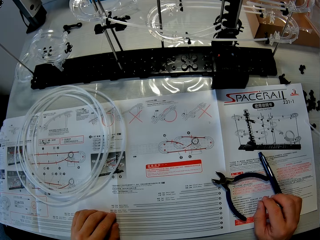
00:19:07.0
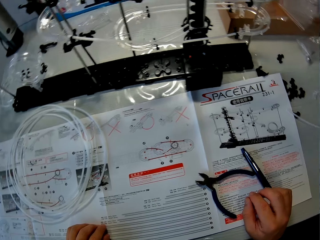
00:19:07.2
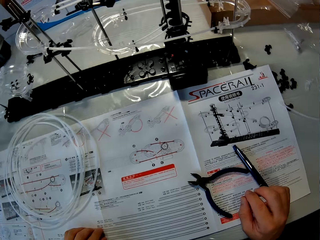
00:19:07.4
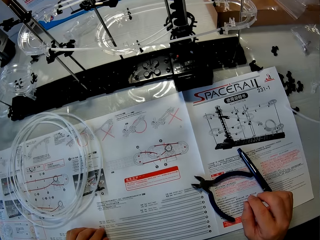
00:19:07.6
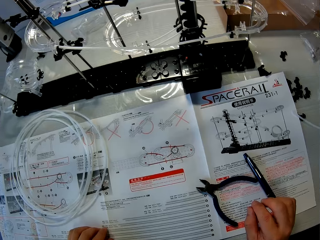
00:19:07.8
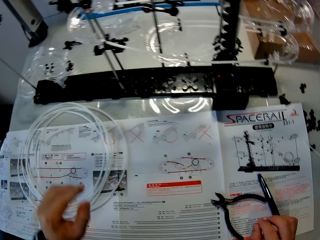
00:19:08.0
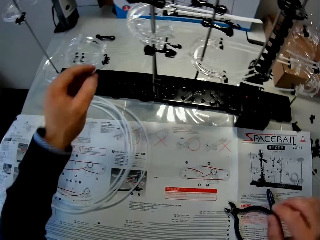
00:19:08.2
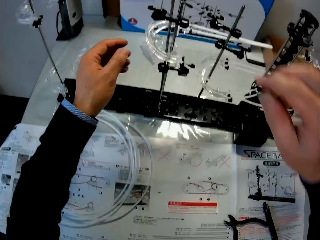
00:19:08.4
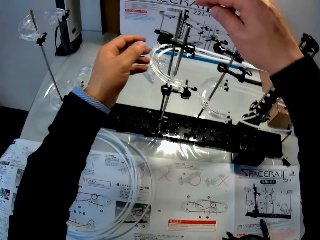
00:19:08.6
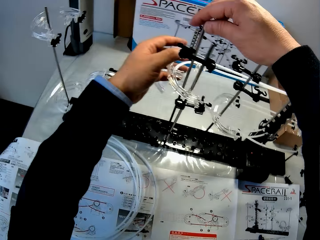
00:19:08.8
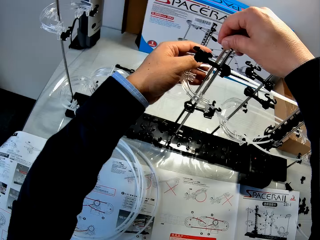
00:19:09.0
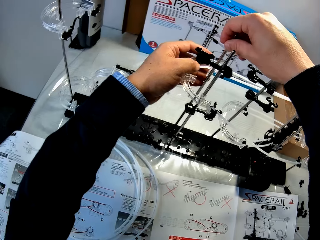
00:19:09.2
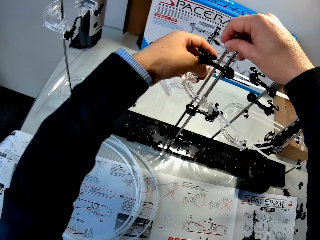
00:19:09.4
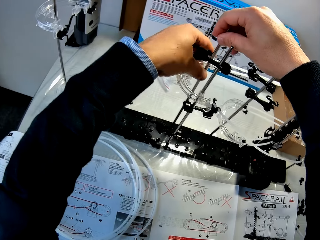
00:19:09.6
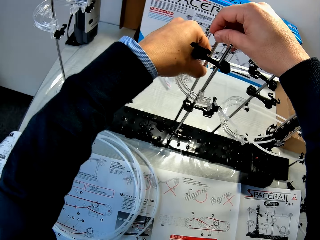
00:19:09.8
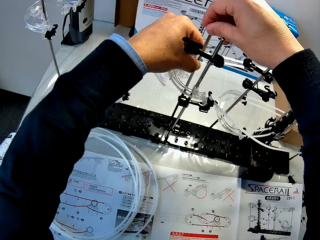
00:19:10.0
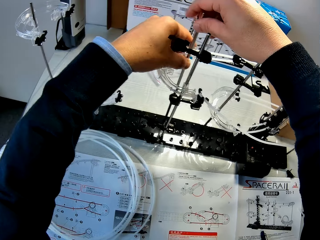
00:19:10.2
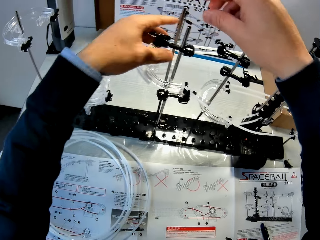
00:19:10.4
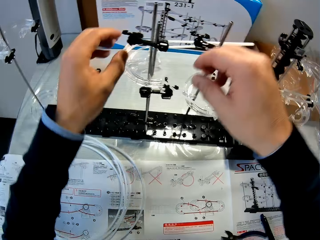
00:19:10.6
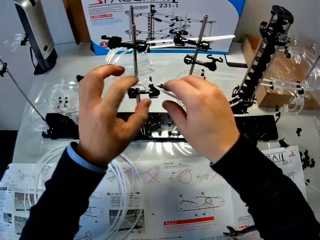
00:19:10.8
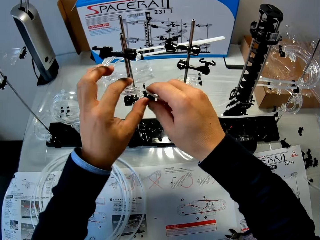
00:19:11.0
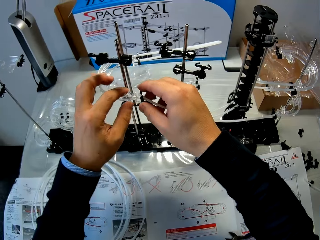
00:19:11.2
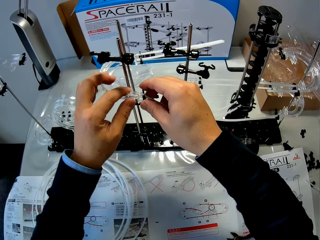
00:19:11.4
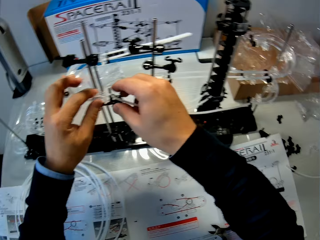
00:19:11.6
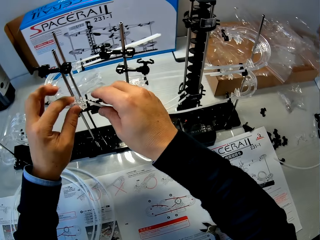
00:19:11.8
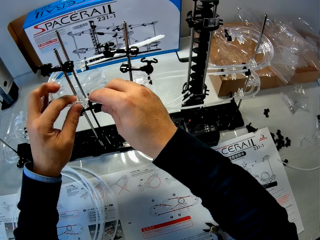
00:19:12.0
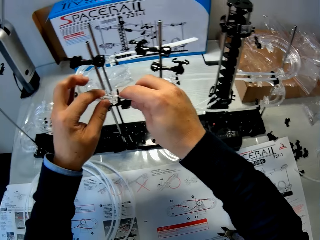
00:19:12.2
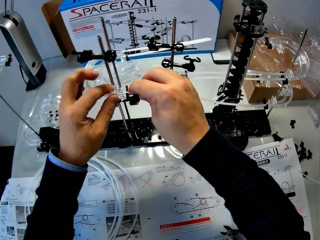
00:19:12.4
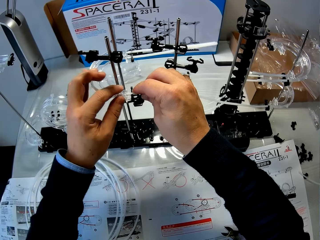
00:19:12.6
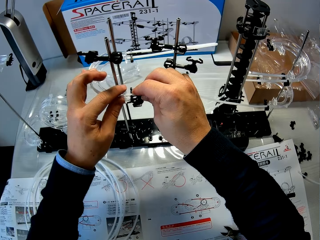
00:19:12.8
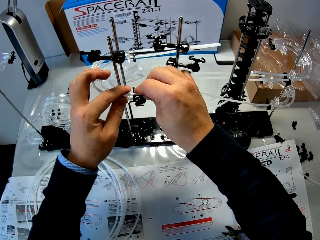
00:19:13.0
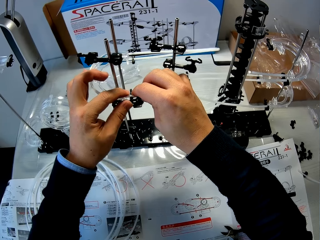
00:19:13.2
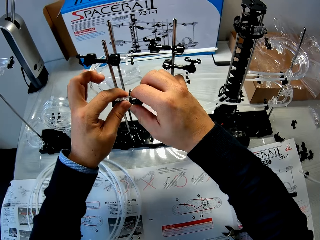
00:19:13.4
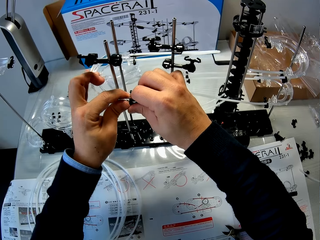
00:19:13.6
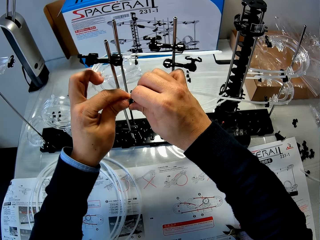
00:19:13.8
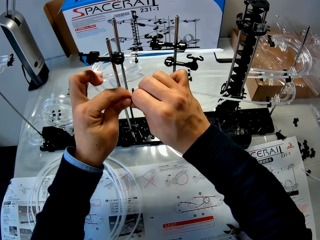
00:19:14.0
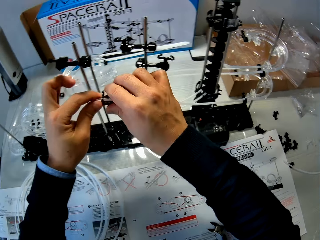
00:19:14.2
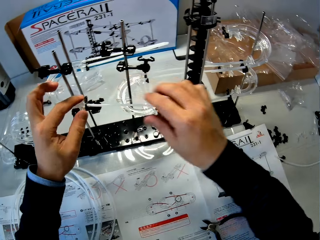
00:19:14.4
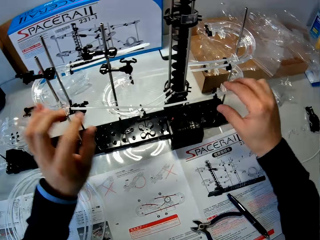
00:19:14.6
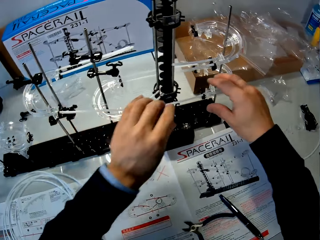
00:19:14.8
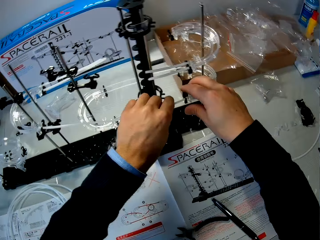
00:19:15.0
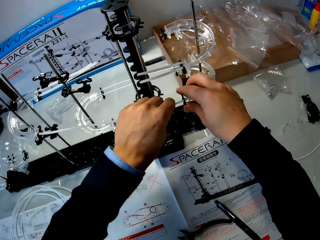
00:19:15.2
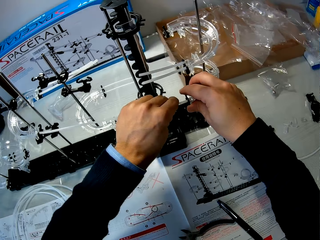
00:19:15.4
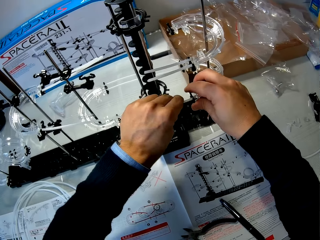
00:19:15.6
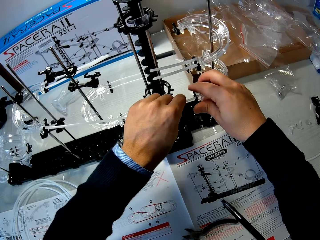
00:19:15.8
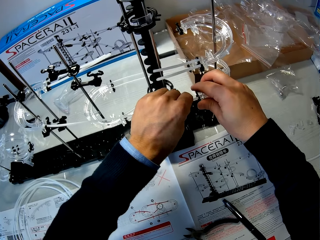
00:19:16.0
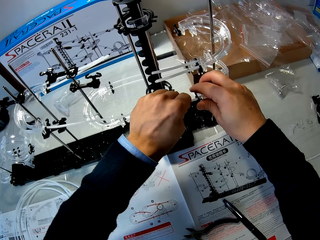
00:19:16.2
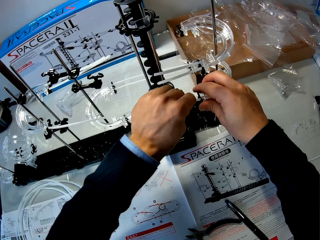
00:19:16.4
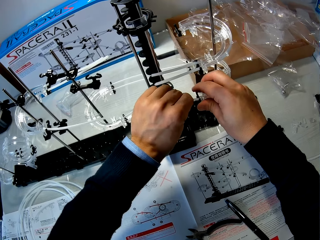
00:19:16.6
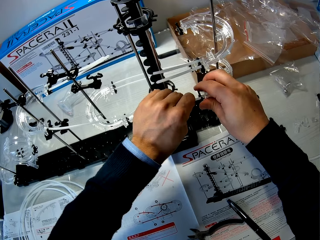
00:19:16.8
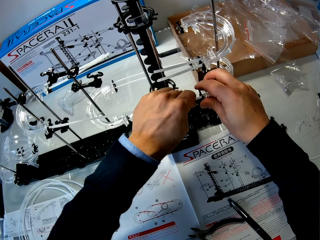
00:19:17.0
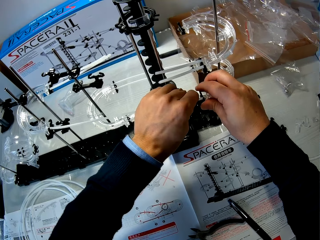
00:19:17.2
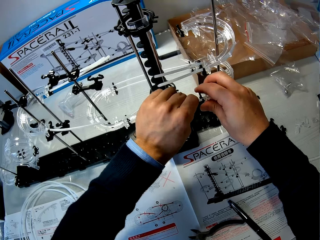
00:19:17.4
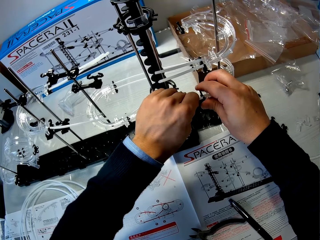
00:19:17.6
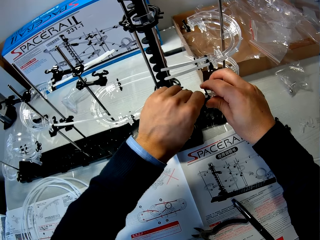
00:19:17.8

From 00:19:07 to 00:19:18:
The camera wearer fixes the space rail. They work on the space rail with both hands.

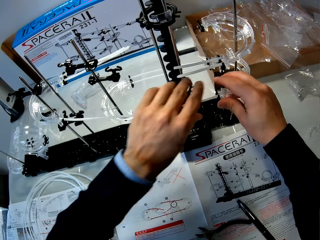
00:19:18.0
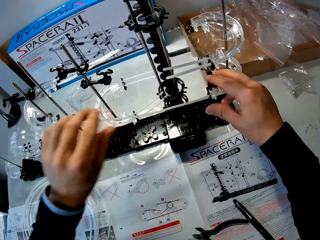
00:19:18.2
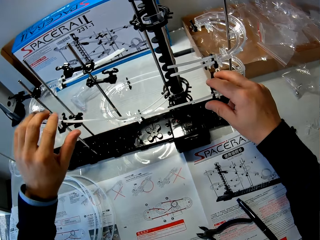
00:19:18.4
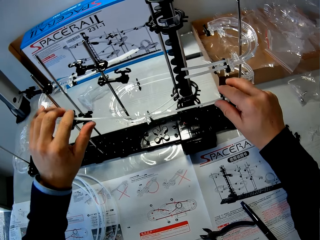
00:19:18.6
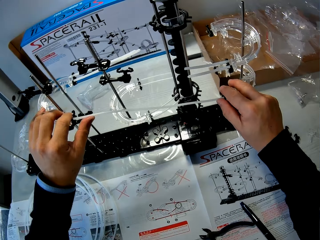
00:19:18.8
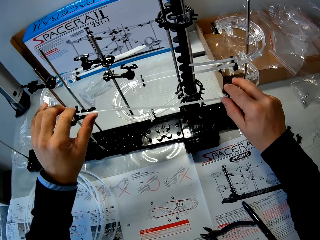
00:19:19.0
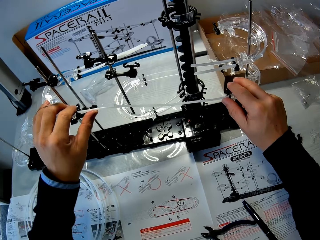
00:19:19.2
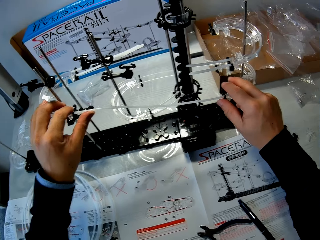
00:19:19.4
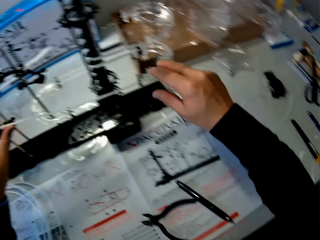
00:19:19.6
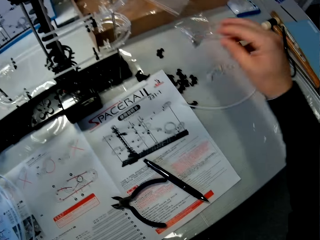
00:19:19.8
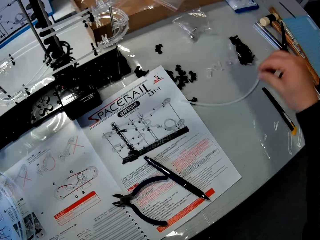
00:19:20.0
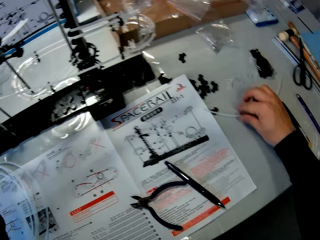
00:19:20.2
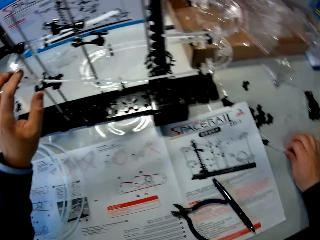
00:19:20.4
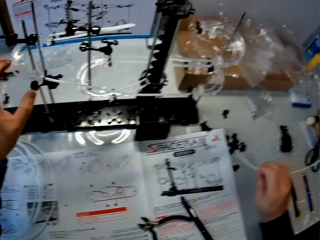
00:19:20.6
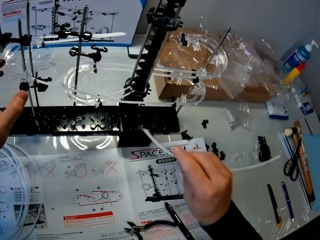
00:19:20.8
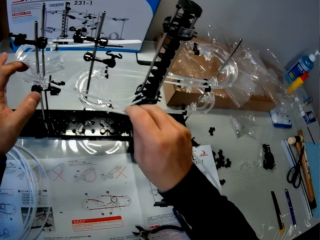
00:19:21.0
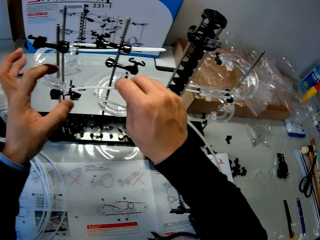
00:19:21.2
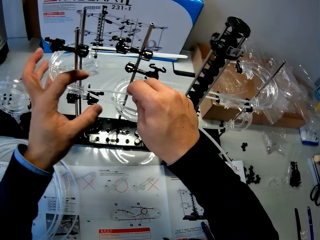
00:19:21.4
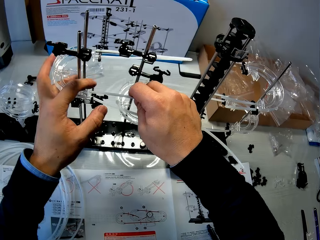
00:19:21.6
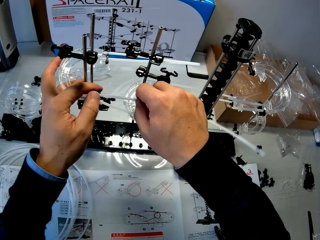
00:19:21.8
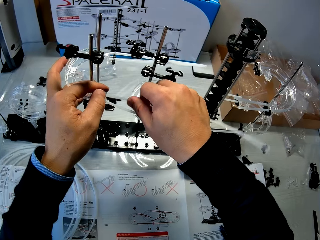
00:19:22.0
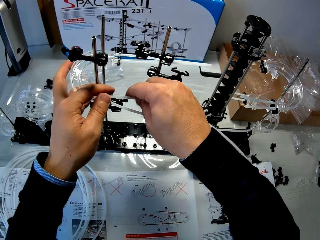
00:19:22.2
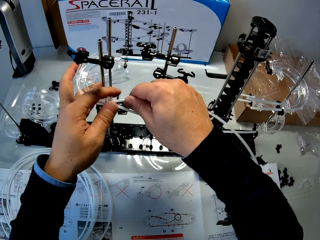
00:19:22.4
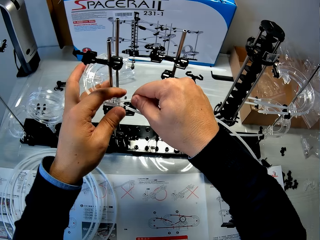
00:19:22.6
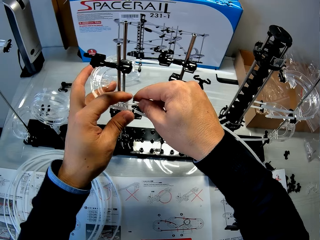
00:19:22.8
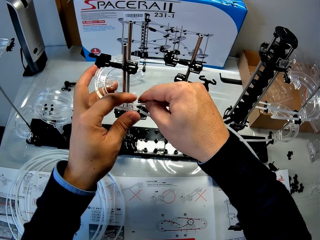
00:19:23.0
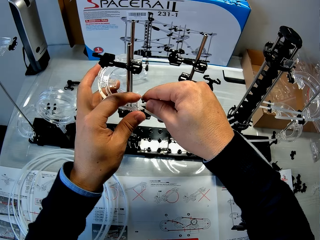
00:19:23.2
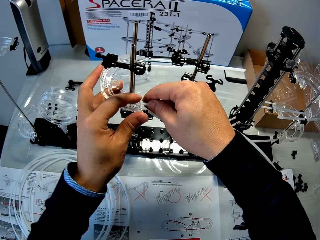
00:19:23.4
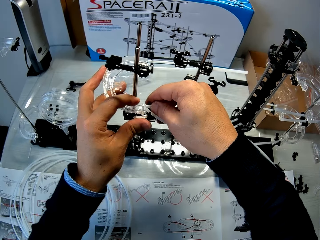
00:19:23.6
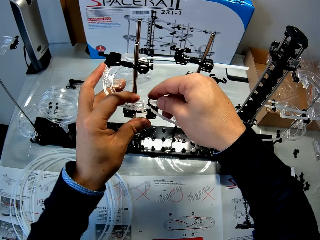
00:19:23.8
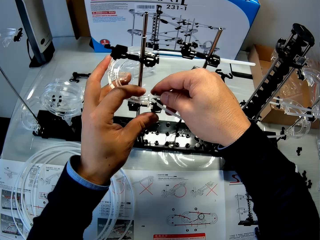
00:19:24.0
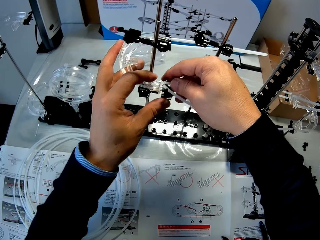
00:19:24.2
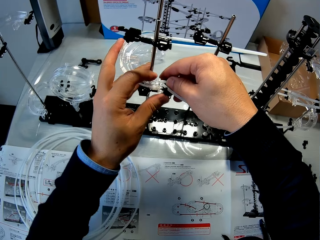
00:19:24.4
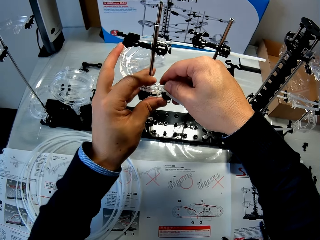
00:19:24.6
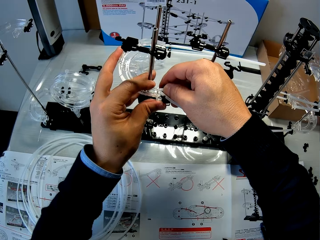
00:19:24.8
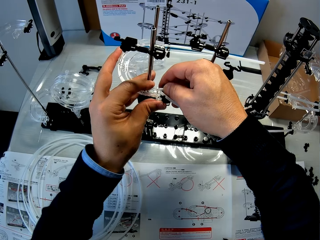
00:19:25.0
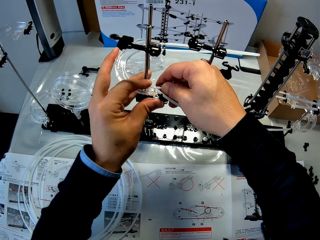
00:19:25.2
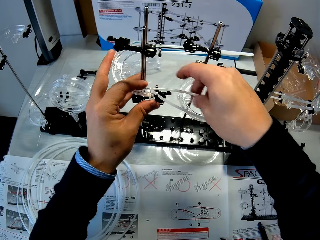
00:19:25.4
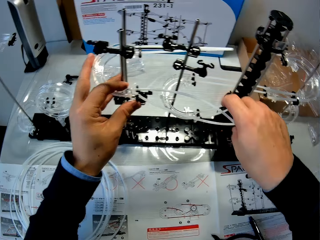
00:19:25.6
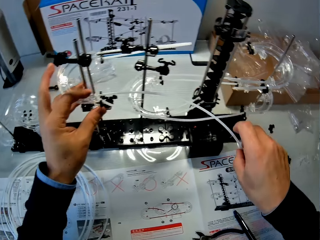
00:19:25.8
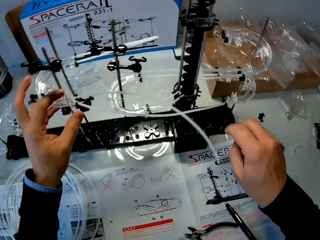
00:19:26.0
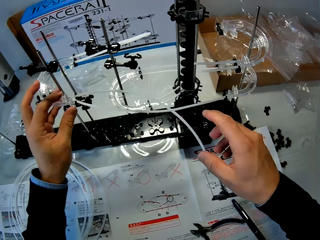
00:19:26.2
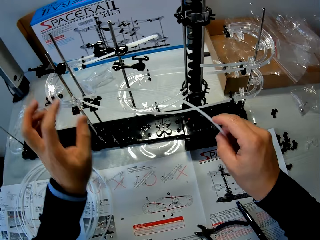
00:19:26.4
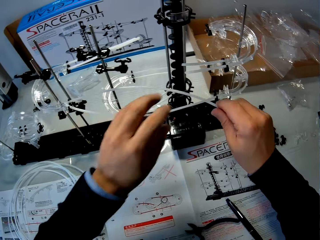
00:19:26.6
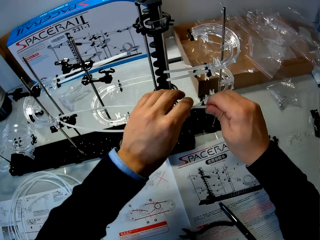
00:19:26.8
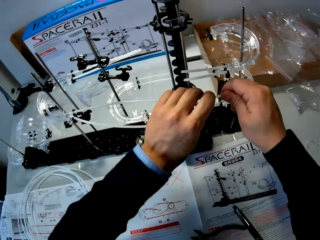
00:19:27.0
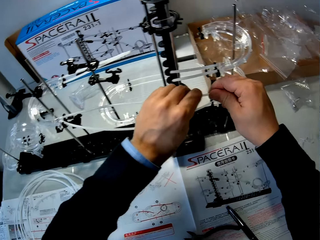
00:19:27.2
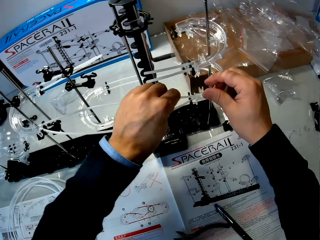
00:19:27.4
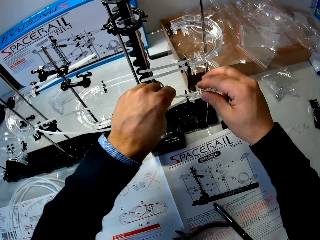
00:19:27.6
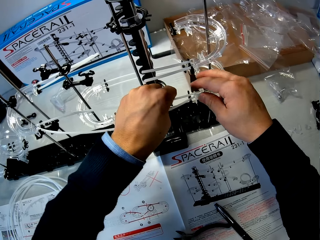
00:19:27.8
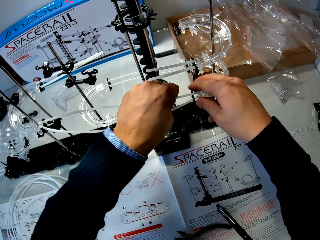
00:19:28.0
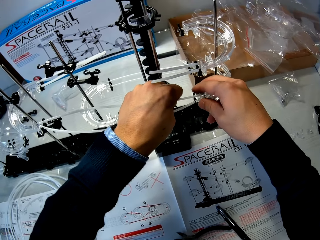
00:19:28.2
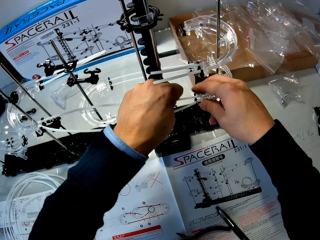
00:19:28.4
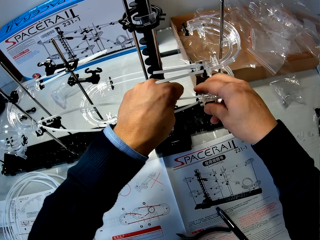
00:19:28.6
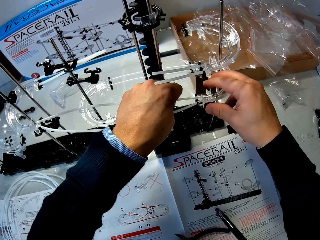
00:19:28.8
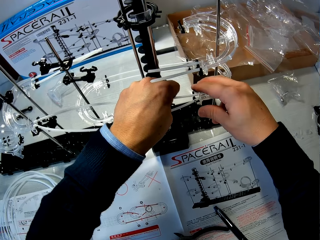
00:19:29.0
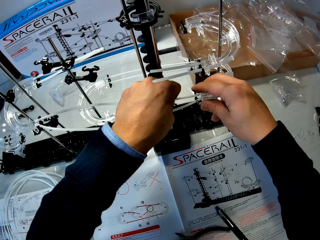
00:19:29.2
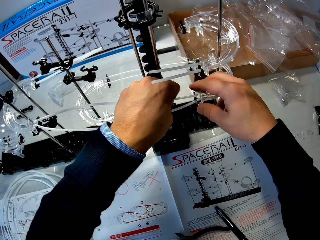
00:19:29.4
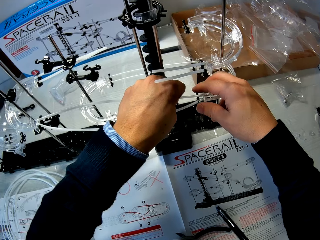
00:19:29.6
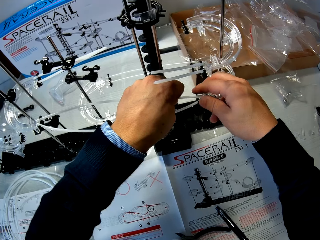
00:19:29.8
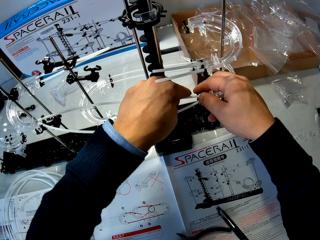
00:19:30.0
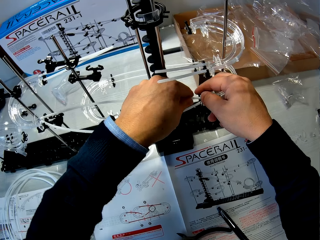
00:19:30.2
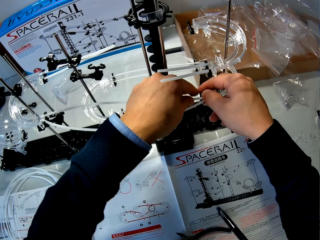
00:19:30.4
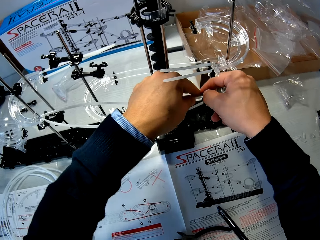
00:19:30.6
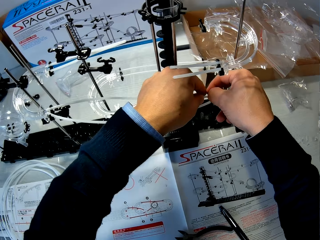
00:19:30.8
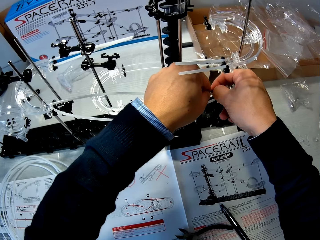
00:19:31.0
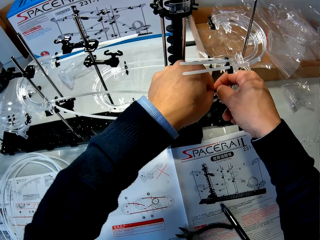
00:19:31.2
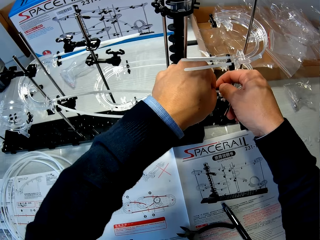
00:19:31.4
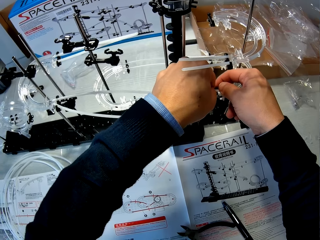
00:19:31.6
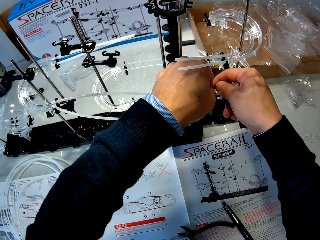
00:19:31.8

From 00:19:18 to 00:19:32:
The camera wearer picks another rail from the table with his right hand. He fixes the rail in his right hand into the space rail with both hands.
